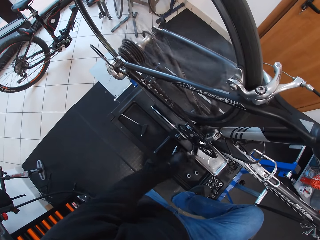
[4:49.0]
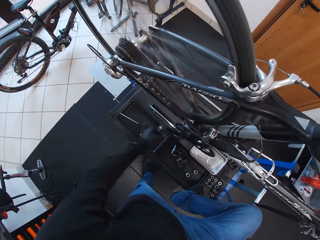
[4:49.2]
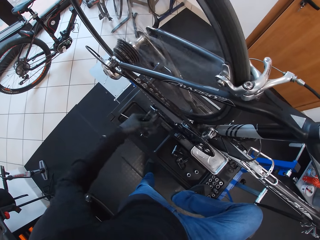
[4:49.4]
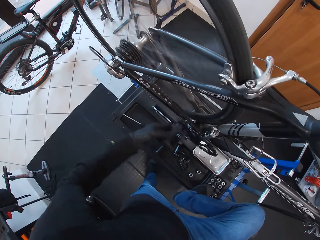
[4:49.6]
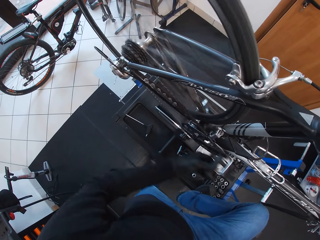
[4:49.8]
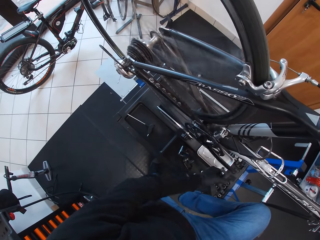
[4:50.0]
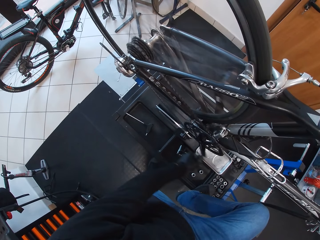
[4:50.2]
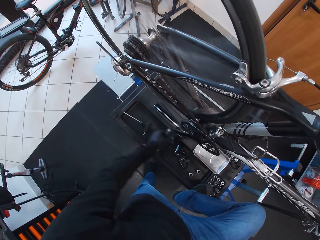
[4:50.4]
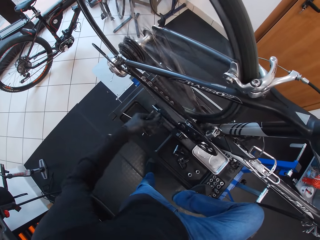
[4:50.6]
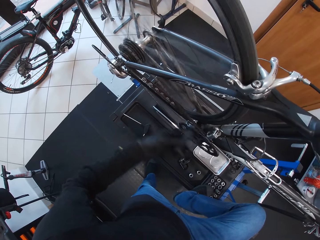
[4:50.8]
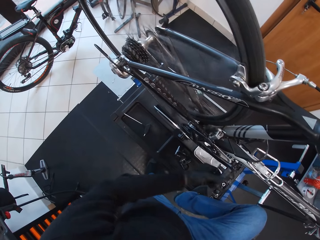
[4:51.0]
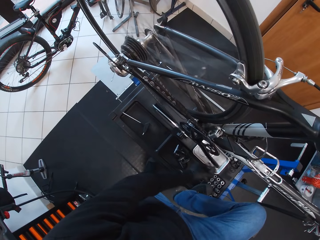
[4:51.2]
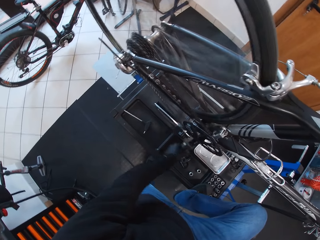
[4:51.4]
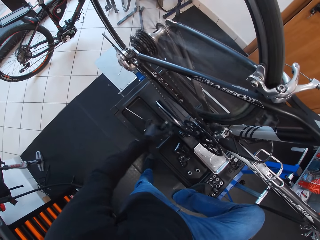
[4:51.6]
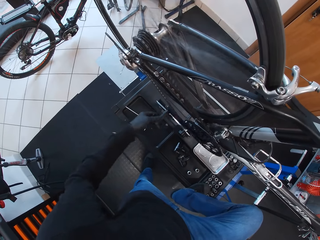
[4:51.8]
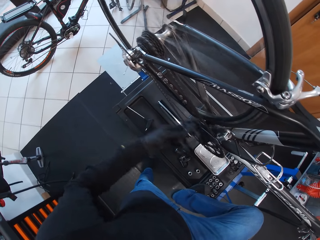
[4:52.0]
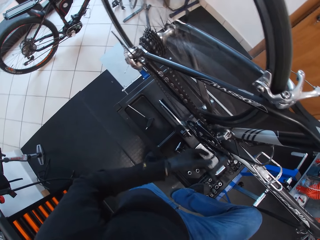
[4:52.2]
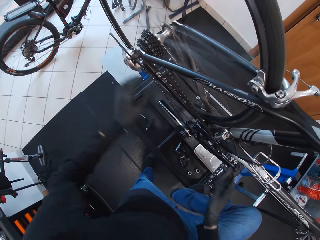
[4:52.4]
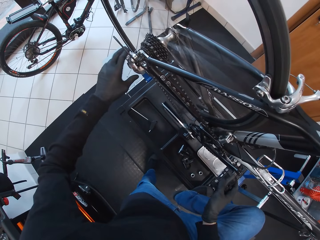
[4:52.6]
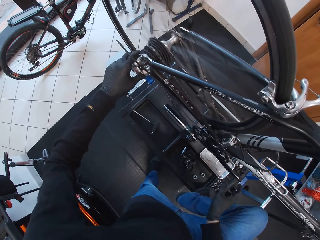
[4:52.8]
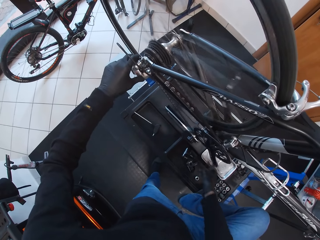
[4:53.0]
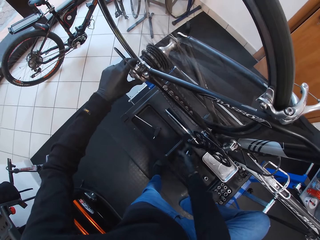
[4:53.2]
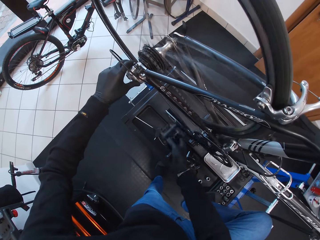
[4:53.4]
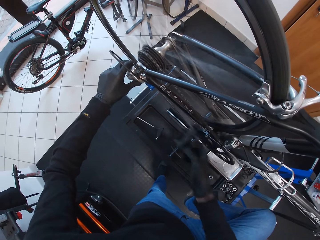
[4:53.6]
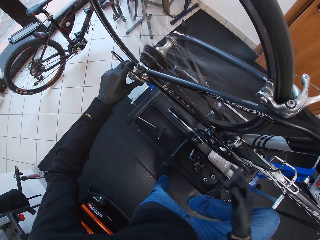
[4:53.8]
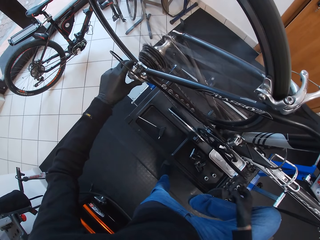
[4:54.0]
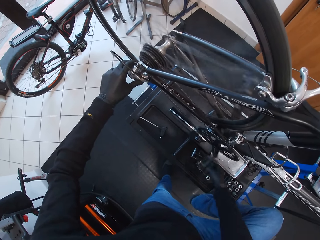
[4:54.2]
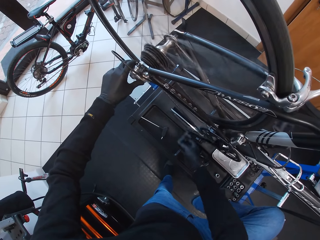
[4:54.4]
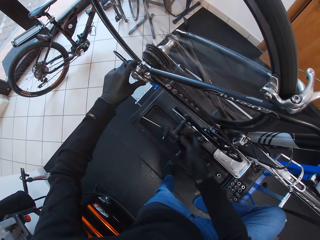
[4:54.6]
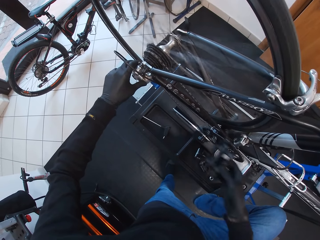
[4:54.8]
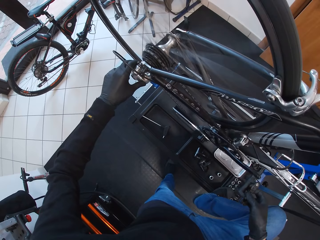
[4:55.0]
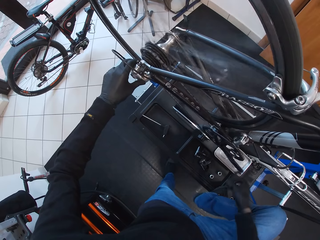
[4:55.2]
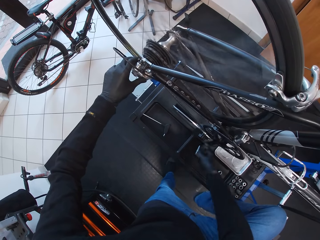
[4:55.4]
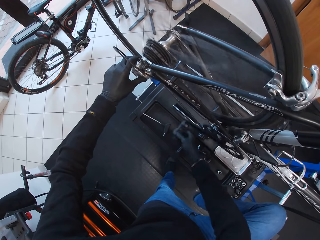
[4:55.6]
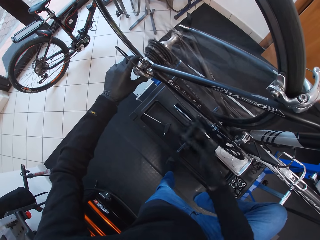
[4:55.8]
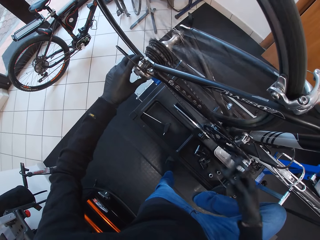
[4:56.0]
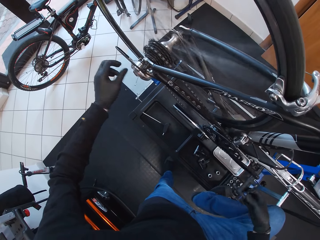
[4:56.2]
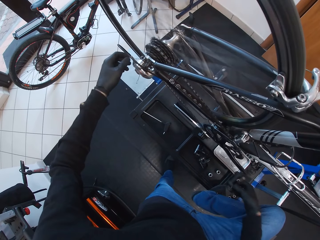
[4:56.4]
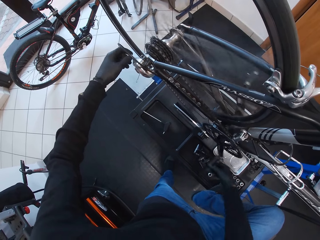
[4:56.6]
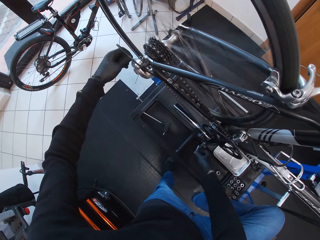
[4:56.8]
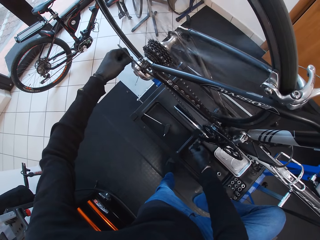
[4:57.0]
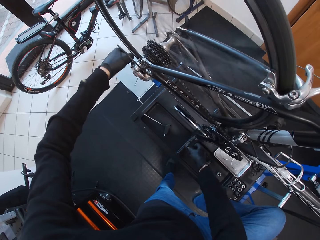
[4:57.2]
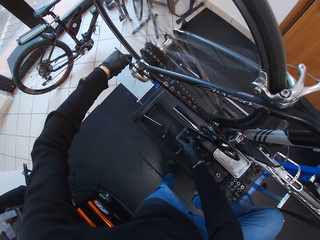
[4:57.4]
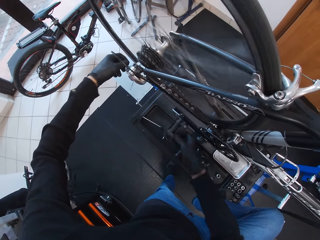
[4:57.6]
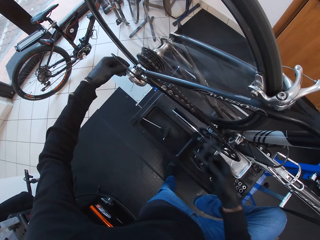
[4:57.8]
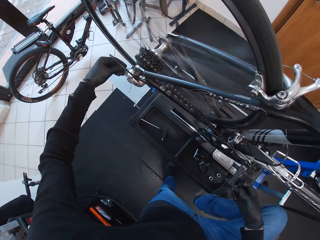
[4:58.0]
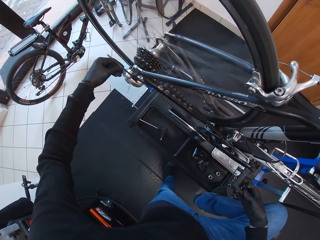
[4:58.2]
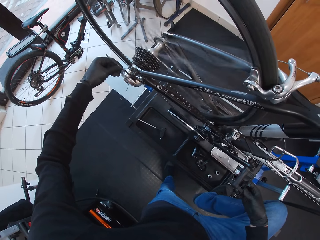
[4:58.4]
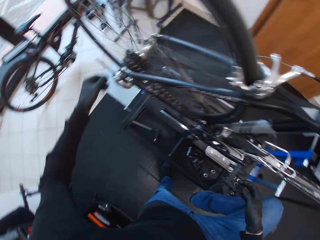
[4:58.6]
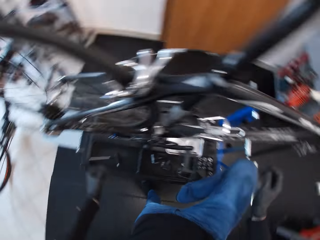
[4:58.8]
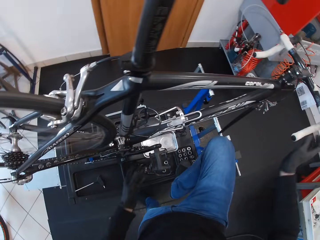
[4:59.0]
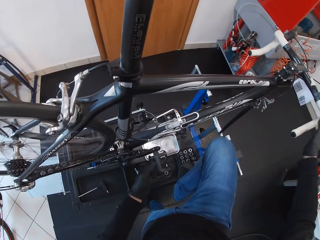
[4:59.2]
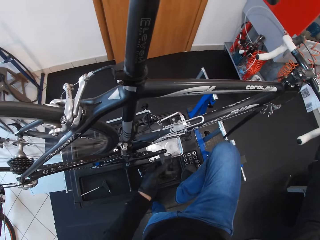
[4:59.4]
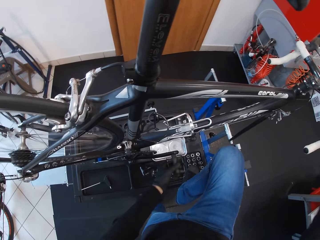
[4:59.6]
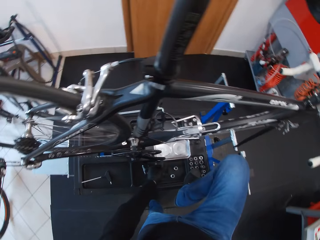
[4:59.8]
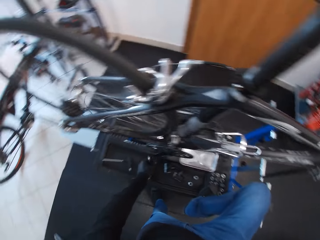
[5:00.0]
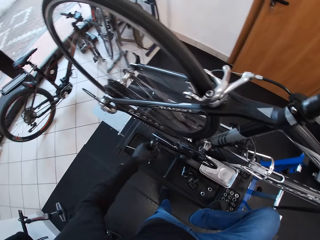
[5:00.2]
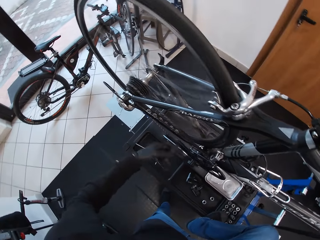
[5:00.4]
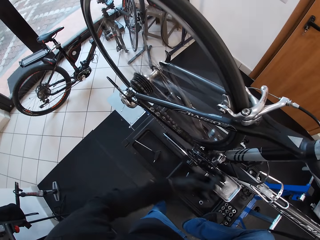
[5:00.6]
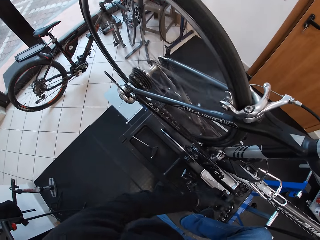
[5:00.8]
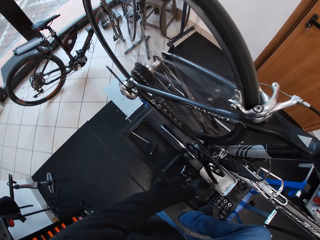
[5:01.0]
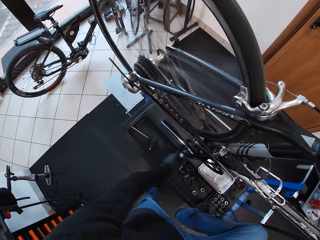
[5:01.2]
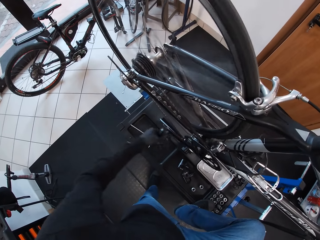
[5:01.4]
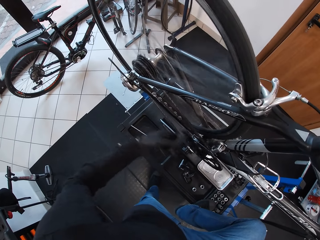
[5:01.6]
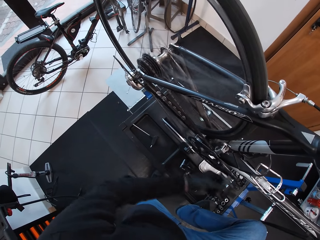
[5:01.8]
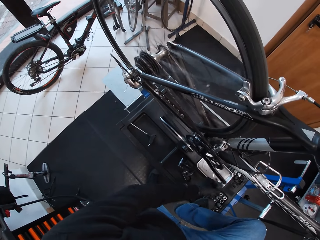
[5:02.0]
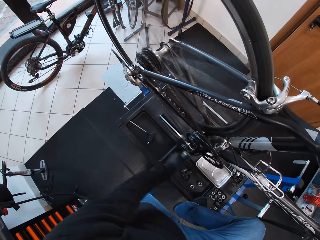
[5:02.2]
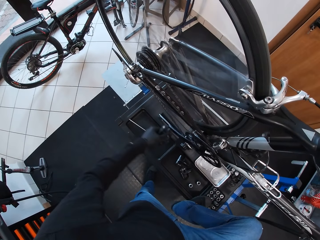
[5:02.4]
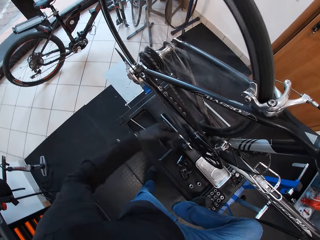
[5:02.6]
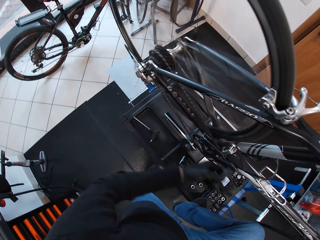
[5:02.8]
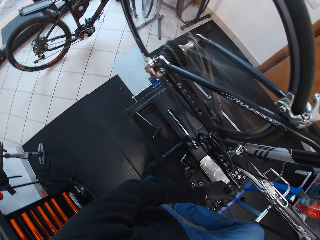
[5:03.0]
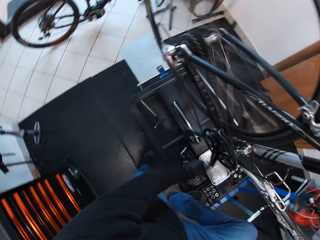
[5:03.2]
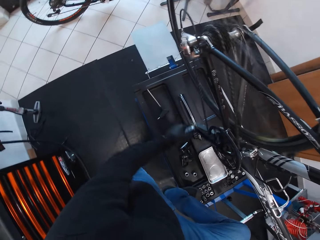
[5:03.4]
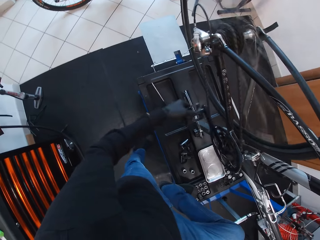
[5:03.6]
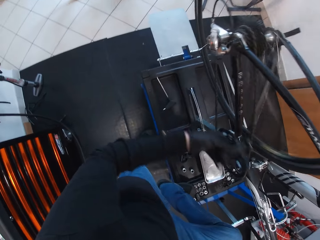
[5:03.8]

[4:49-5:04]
The camera wearer removes the hand from the pedal. They touch a part of the wheel, hold the rear derailleur, and spin the wheel using the pedals with the right hand. They adjust the cable. They adjust the wheel with the left hand. They spin the wheel using the pedals with the left hand. They hold the handle with the right hand.

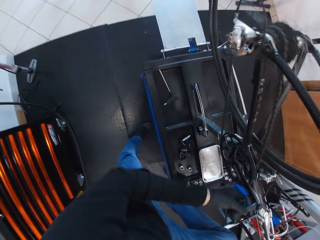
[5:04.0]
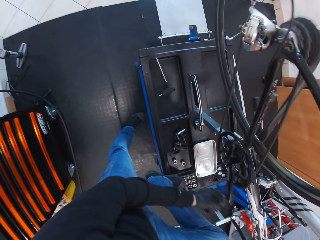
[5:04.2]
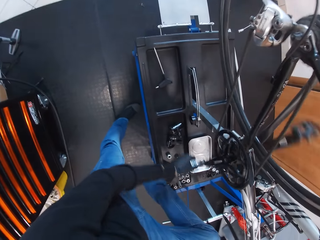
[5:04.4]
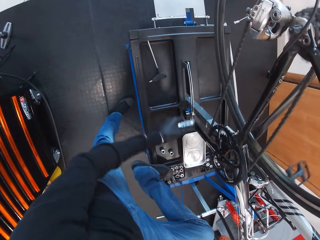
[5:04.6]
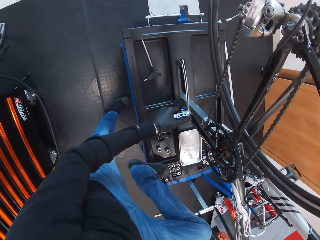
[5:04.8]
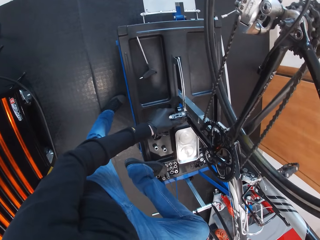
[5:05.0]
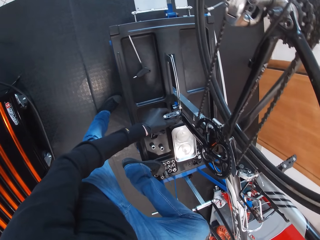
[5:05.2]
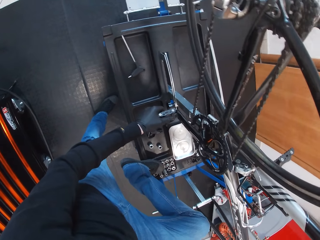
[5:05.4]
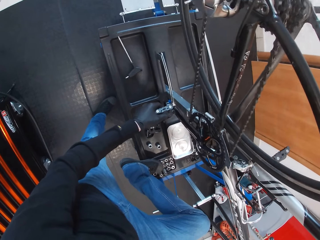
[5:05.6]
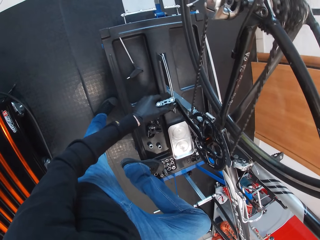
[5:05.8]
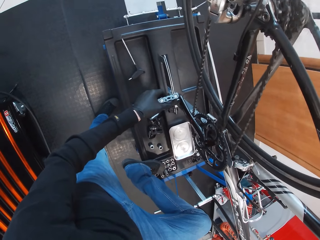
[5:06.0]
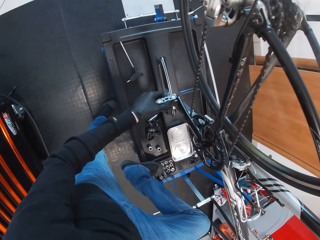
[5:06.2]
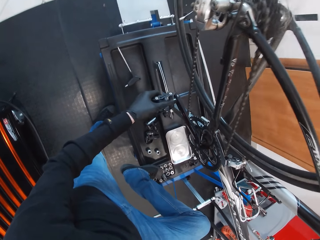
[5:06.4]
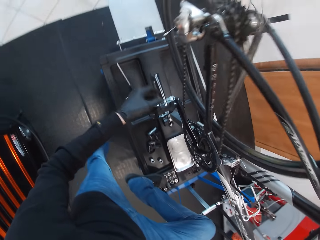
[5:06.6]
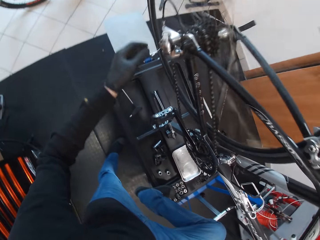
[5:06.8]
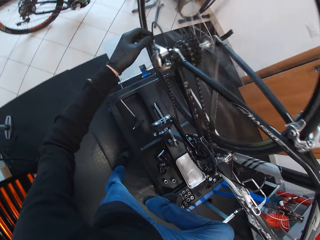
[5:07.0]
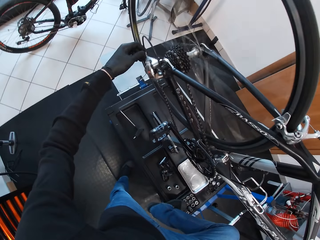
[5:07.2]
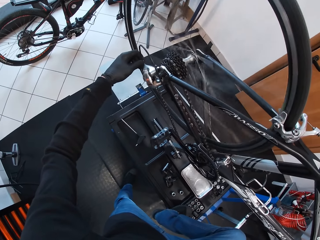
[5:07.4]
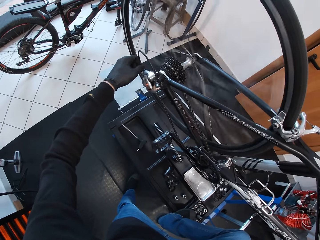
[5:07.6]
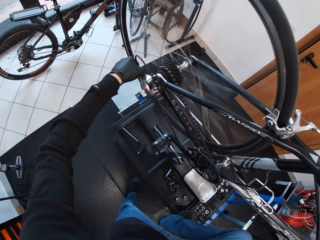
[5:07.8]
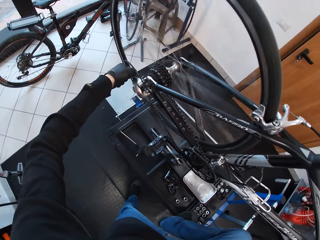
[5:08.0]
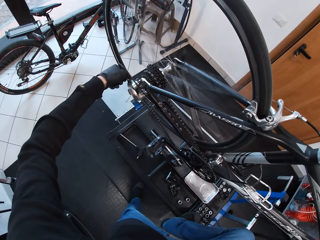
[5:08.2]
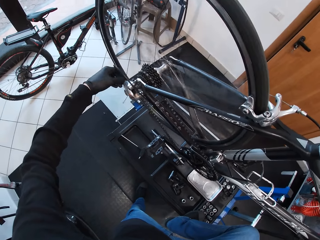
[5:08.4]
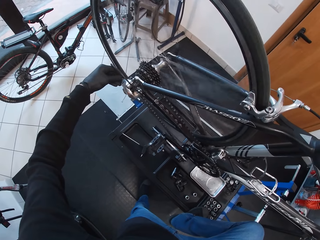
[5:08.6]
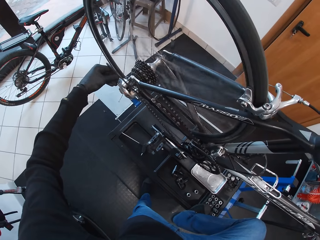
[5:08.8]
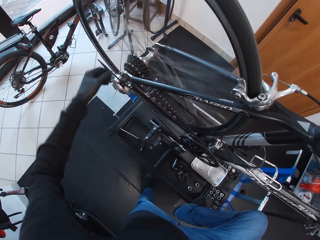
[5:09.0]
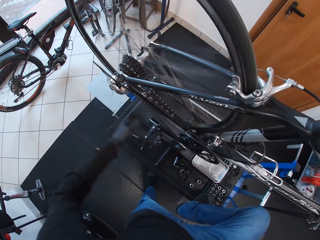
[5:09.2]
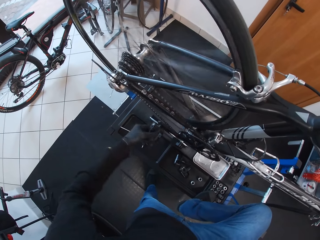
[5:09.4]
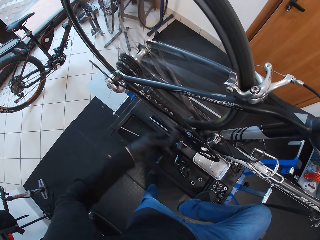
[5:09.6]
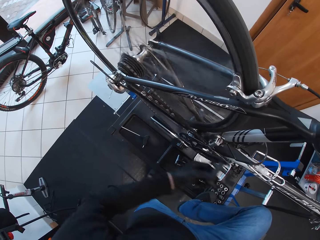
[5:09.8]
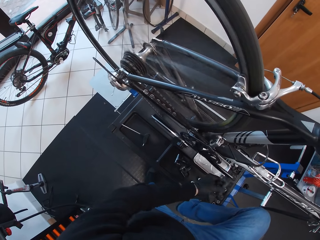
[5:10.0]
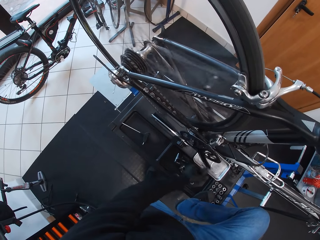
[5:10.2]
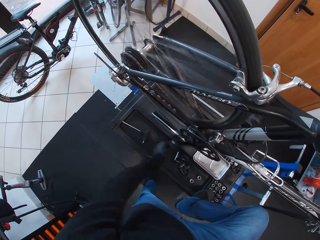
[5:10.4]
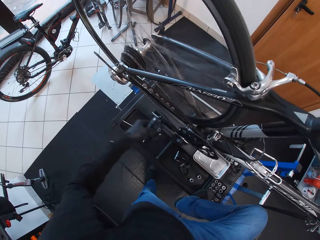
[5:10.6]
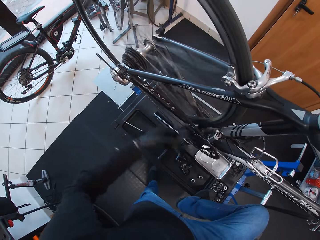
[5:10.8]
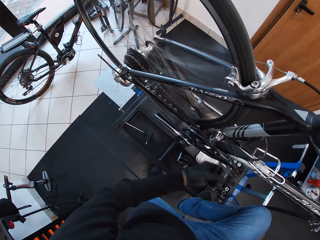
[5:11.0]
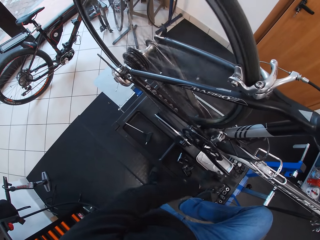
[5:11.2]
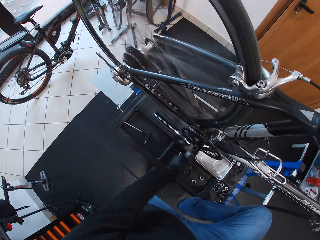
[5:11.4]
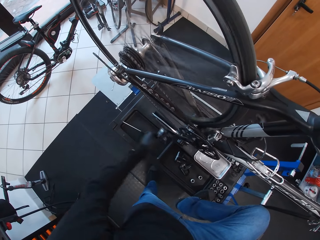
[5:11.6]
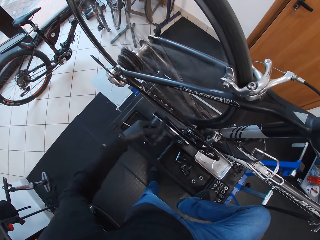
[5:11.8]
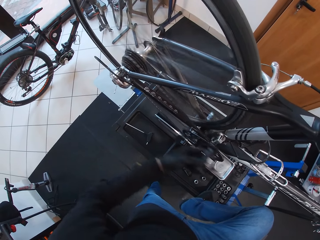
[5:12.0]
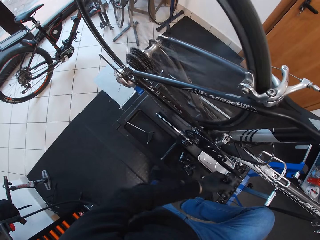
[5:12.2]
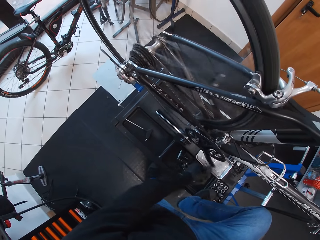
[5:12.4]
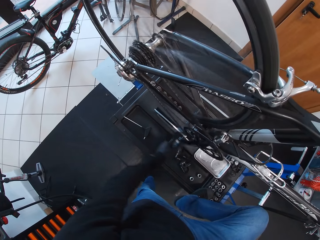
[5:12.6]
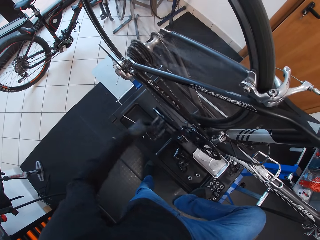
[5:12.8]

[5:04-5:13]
The camera wearer adjusts the cable. They adjust a part of the wheel. They spin the wheel using the pedals with the left hand.
